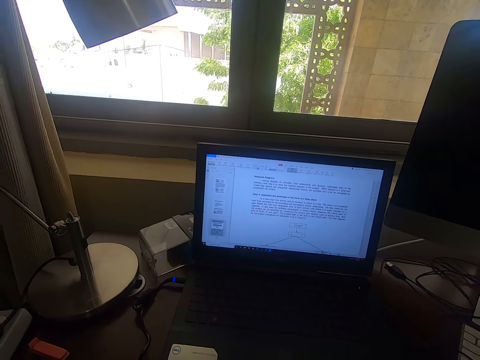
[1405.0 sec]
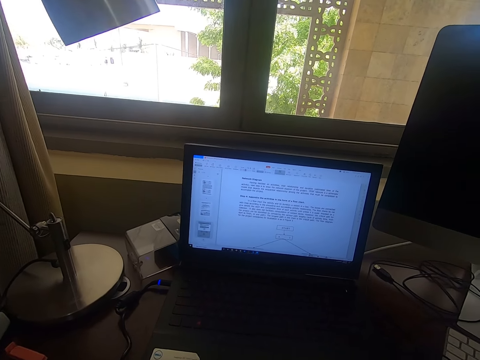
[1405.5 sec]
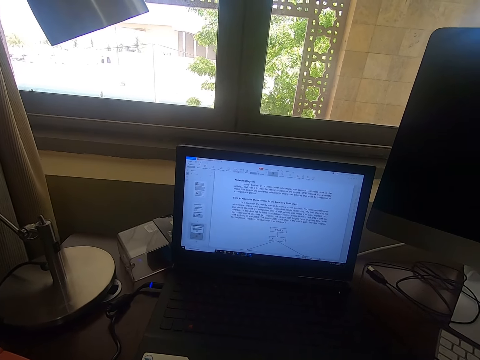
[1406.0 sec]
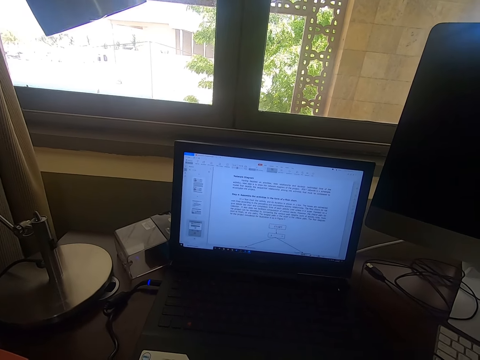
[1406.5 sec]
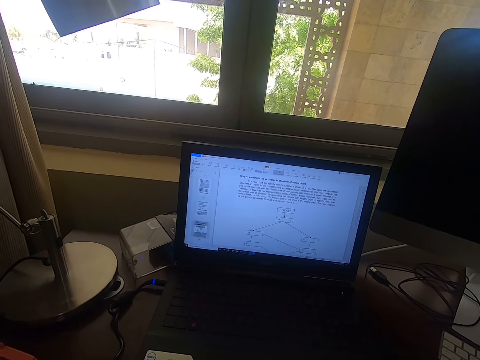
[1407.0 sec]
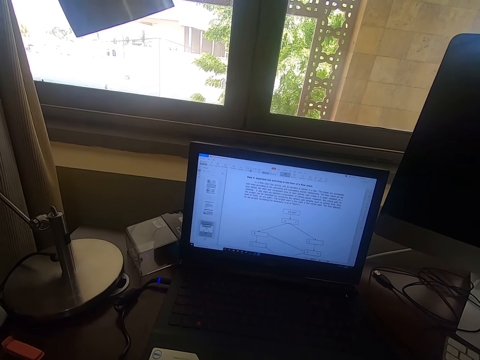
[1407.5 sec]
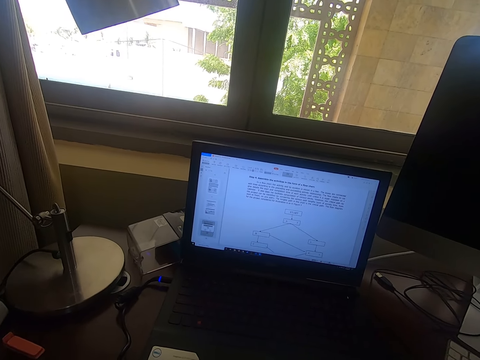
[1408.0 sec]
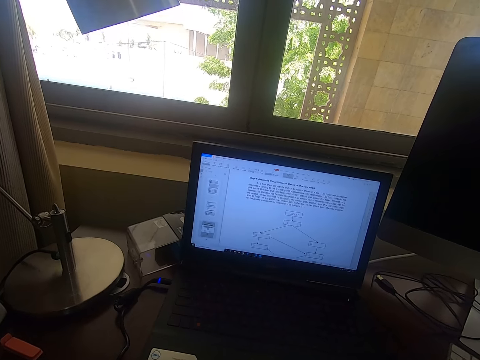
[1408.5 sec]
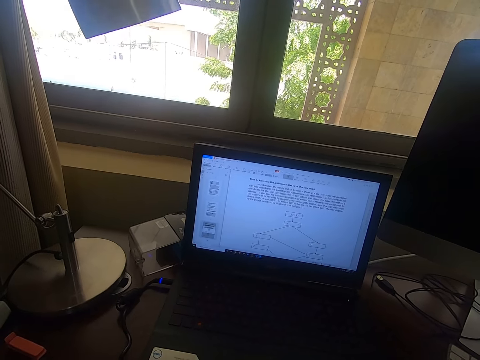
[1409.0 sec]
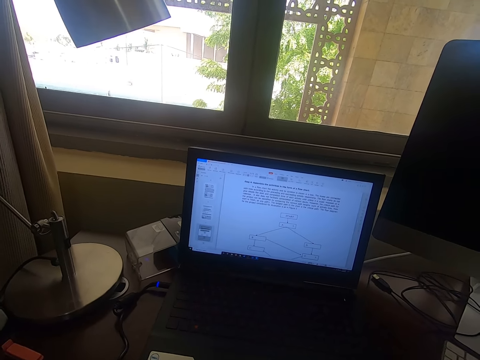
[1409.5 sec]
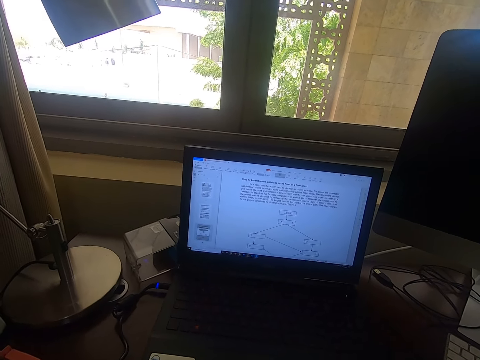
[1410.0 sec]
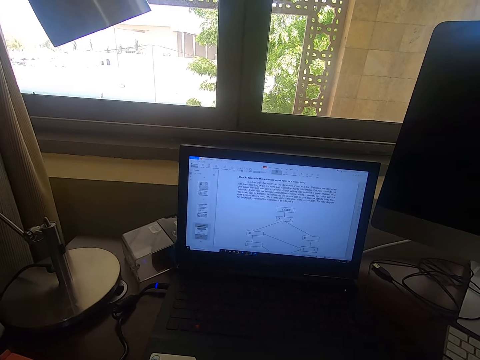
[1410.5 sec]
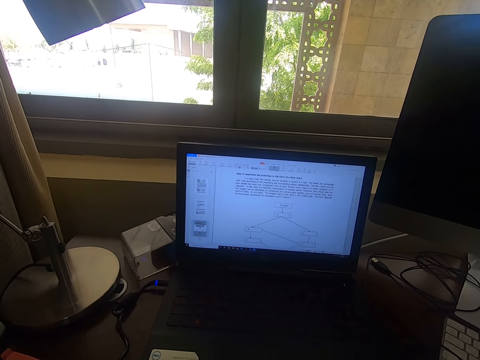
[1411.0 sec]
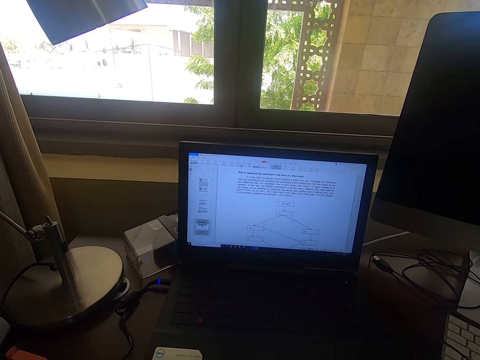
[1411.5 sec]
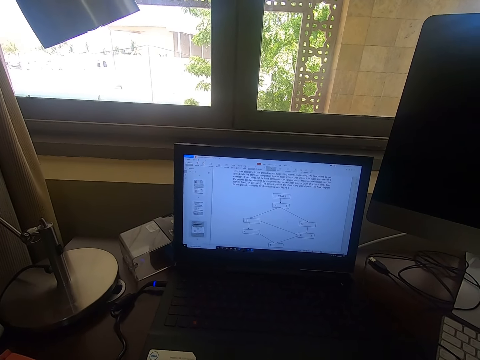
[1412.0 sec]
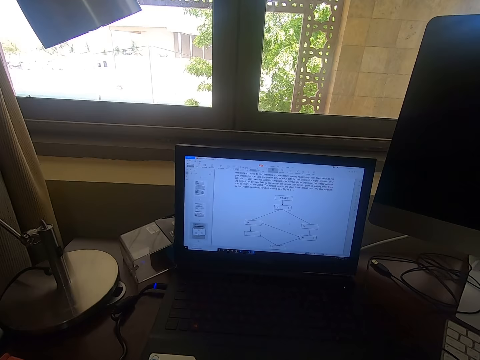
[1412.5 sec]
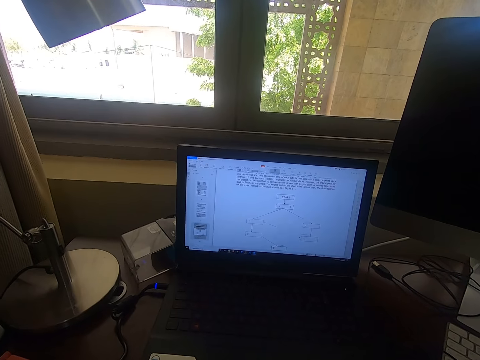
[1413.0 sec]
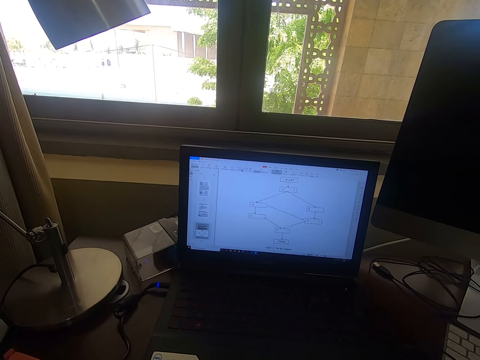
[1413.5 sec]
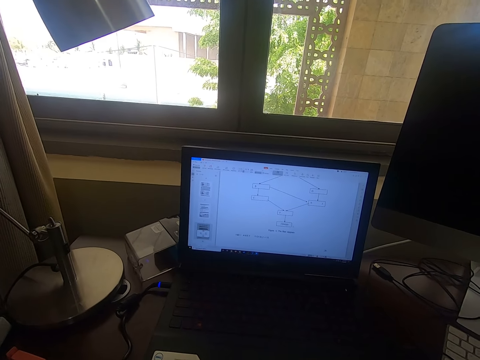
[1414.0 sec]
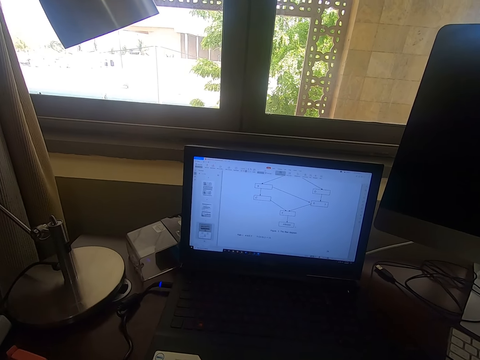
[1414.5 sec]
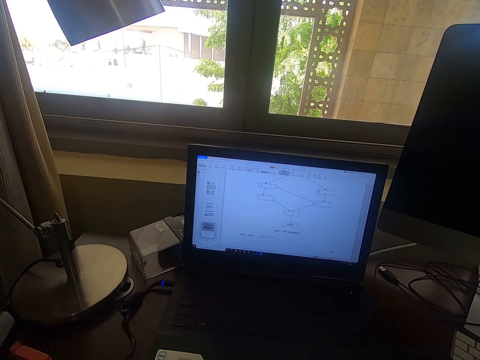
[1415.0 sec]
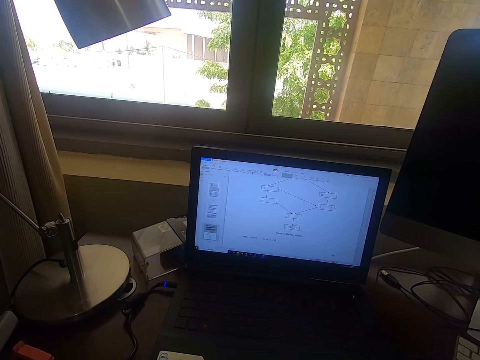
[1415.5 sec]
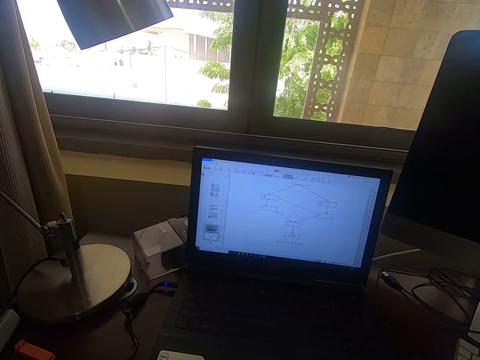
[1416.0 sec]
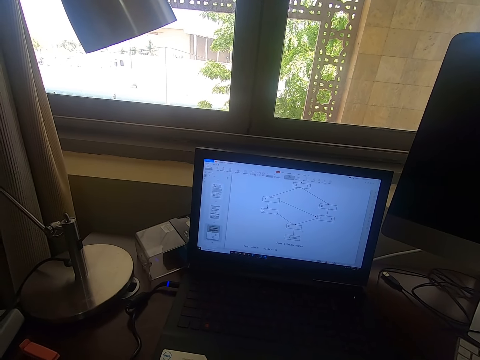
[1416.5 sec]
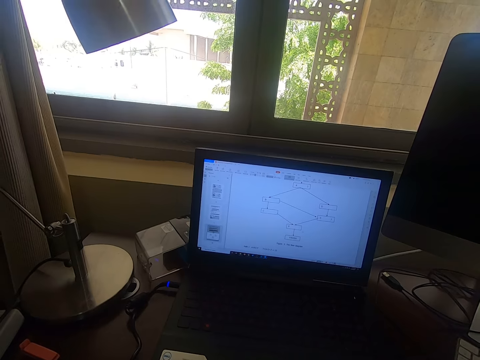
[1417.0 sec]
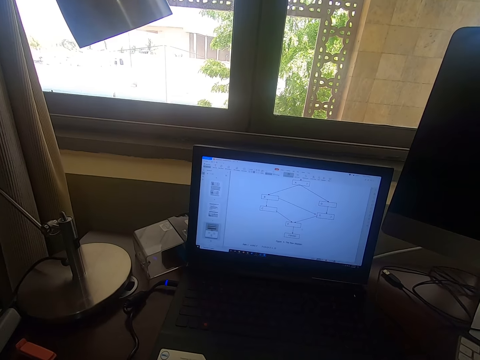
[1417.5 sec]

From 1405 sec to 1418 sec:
The camera wearer dials on a laptop. They scroll the mouse.

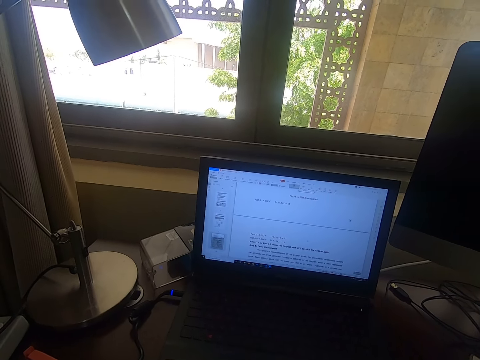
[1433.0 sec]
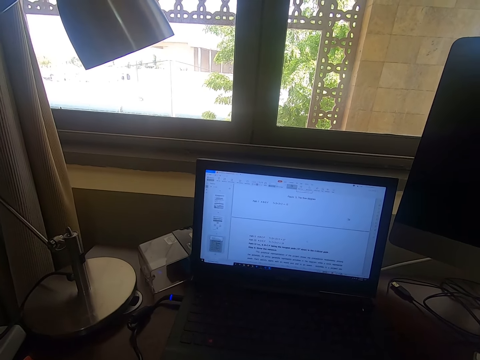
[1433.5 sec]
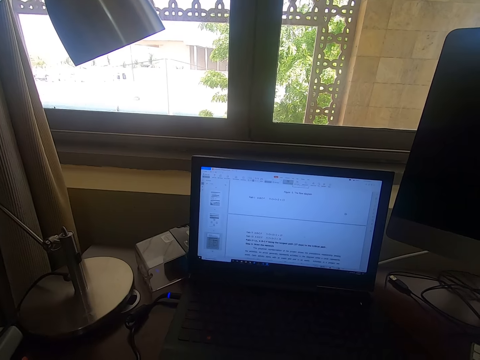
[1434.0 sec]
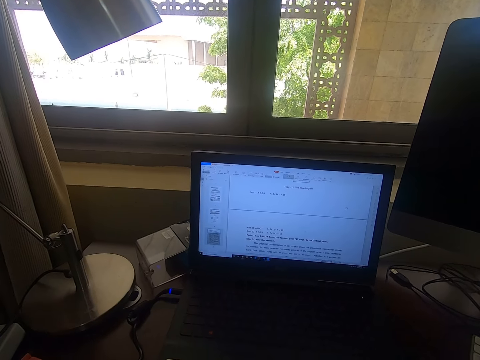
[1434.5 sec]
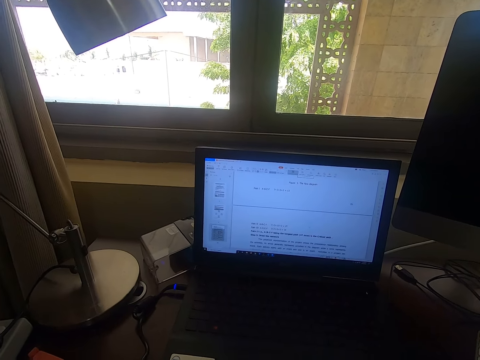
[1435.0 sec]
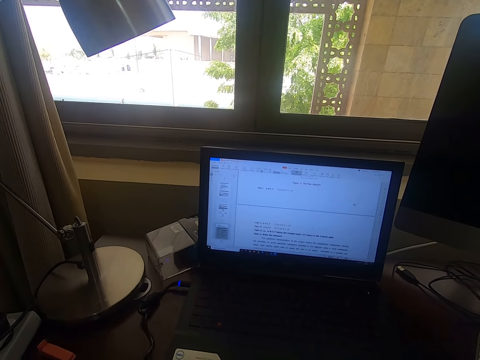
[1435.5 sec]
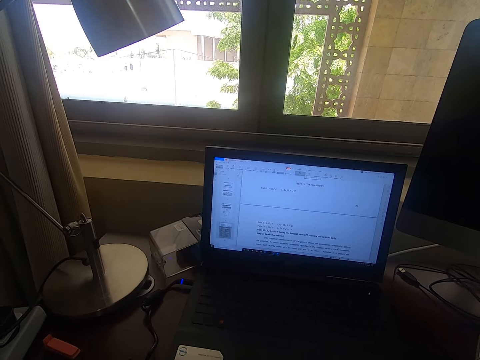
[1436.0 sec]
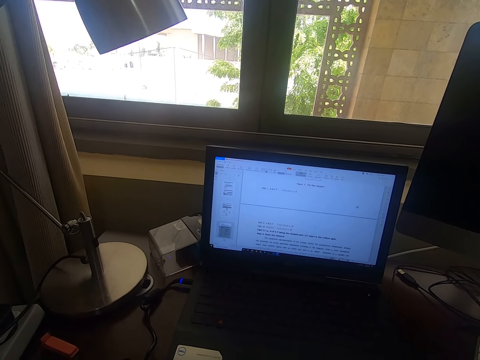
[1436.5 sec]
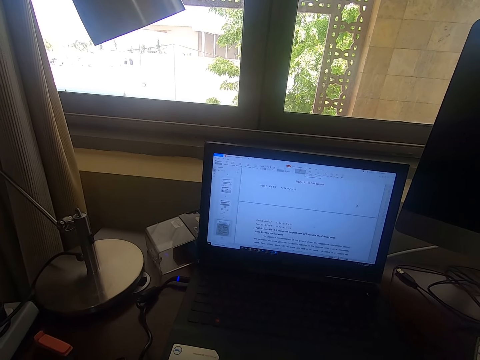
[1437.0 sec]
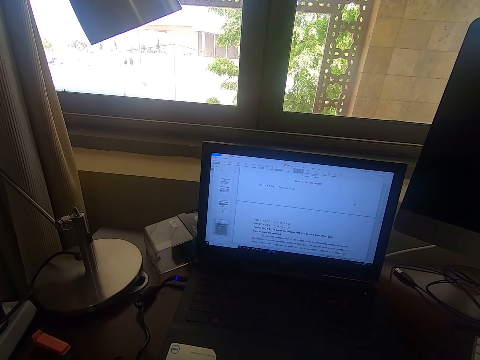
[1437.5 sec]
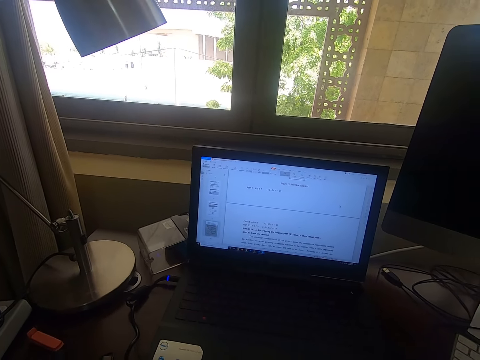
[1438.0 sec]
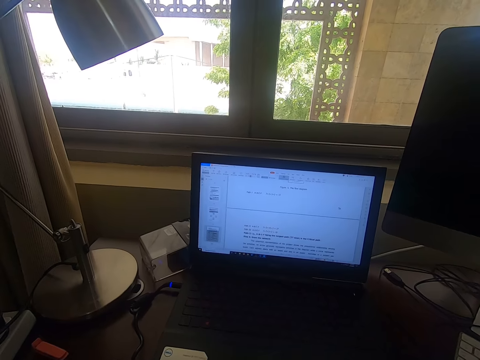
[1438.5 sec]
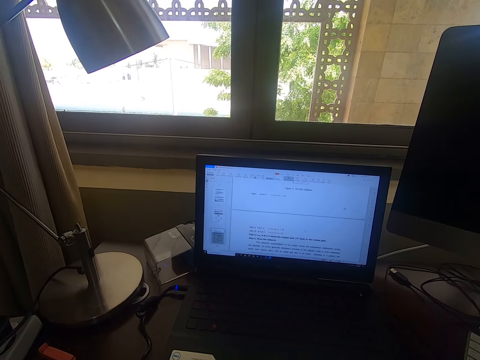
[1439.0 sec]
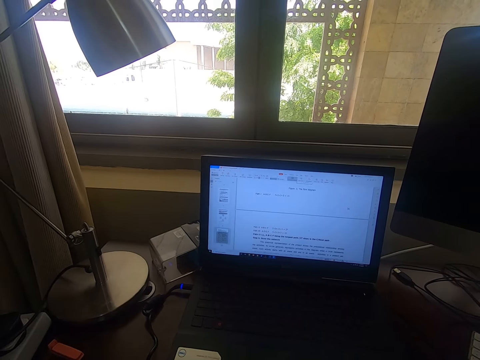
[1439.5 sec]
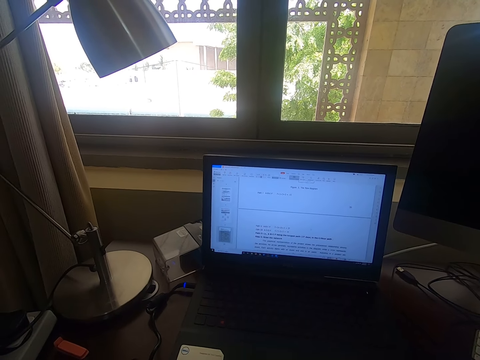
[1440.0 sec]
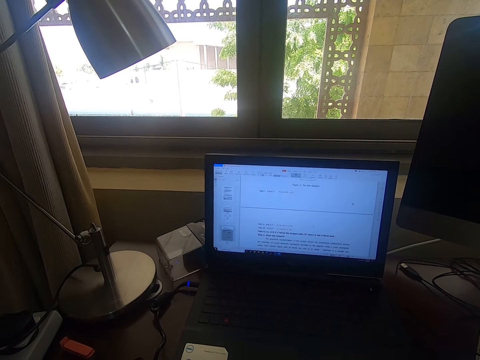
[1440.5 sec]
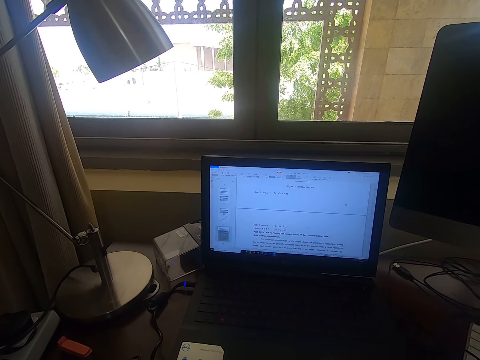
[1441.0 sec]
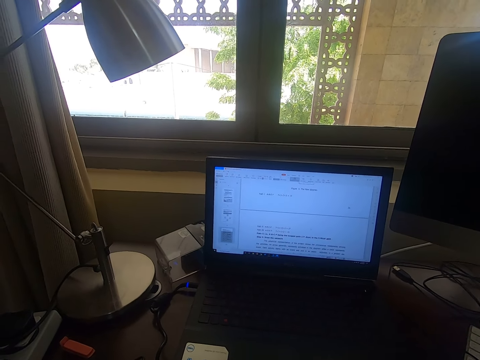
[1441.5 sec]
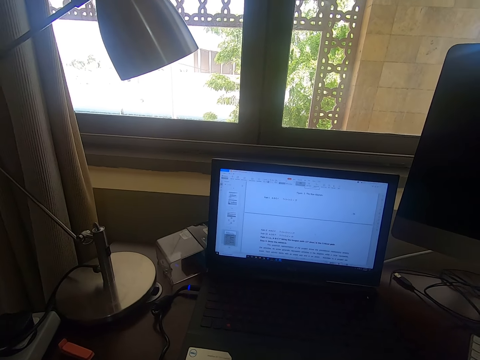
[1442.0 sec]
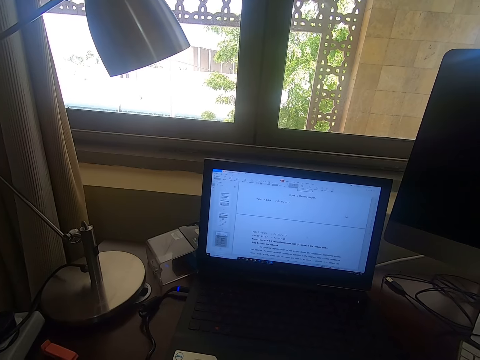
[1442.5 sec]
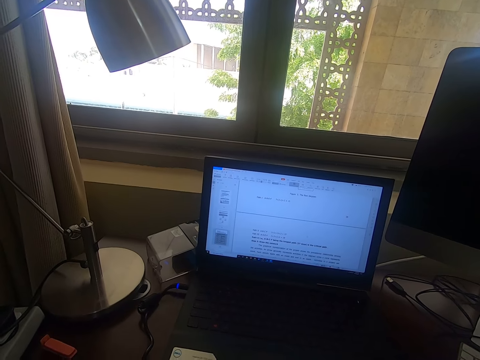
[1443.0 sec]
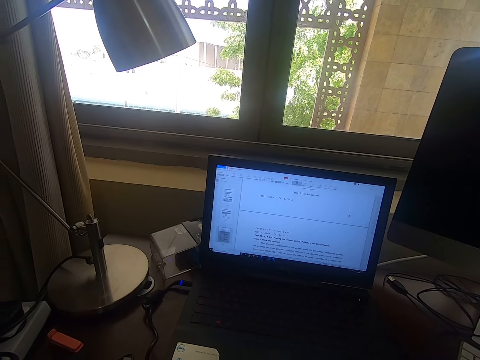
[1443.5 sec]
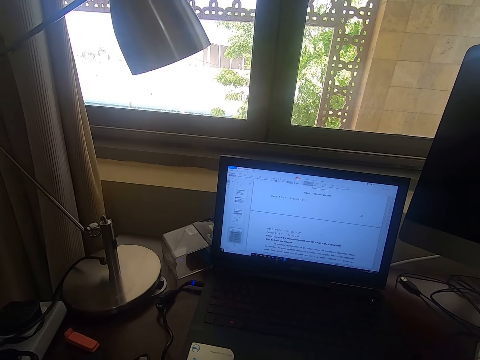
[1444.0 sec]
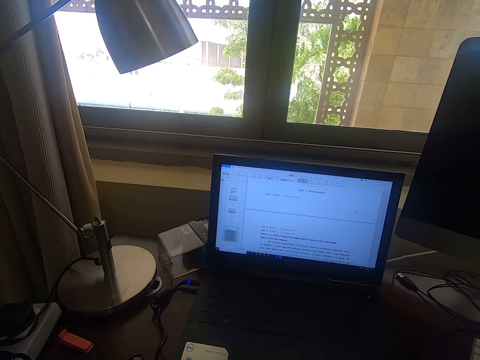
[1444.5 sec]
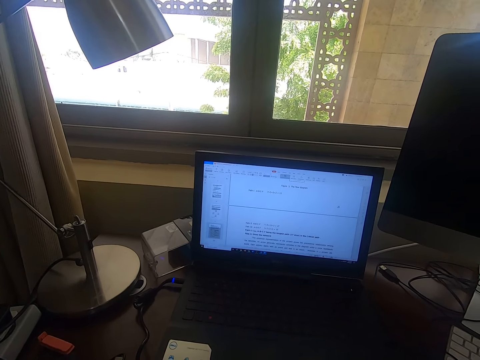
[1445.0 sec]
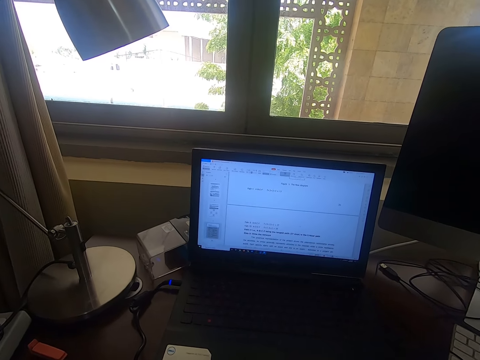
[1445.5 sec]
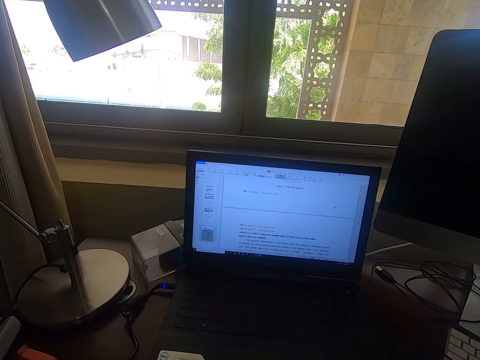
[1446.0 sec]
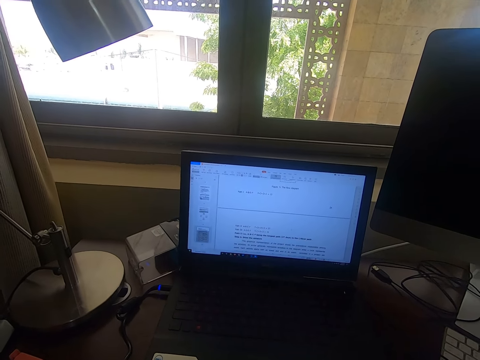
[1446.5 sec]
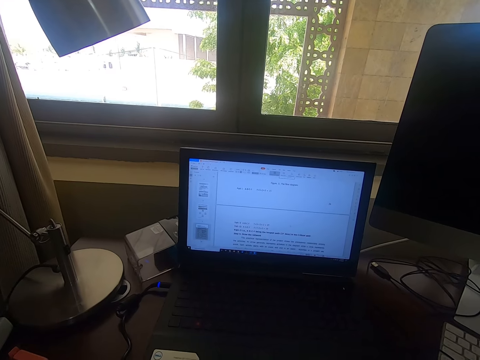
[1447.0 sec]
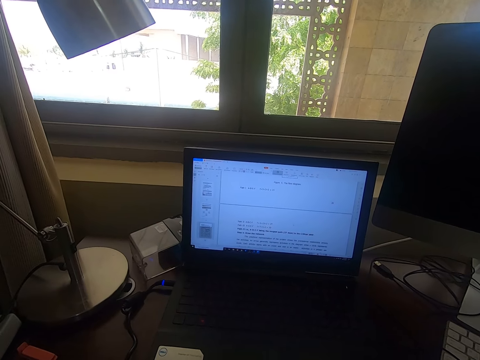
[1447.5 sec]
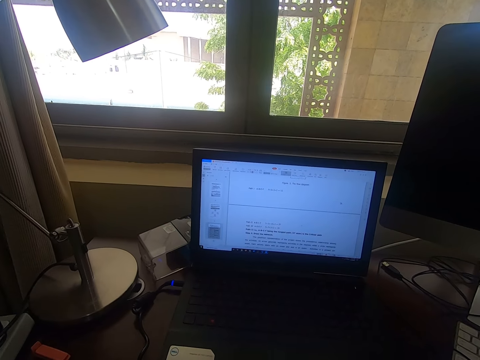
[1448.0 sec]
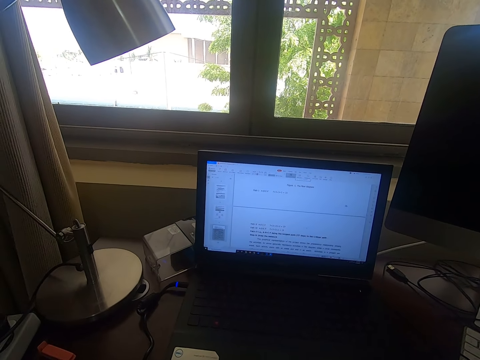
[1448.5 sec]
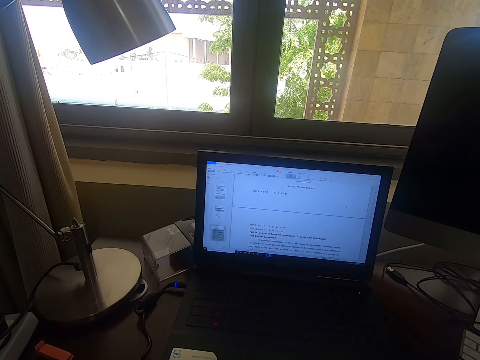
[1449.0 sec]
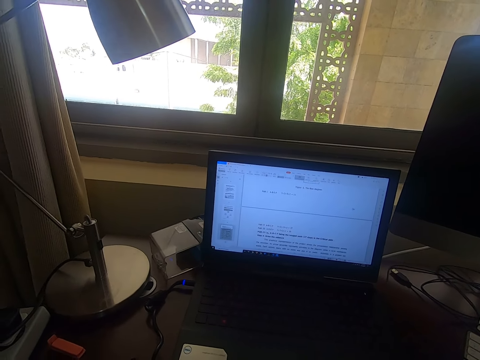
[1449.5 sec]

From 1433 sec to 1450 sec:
The camera wearer stares at the laptop. They look around.
